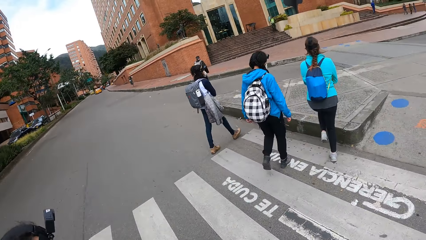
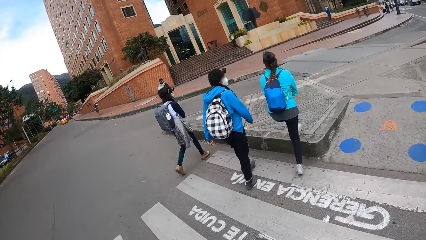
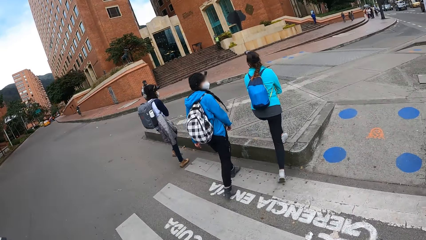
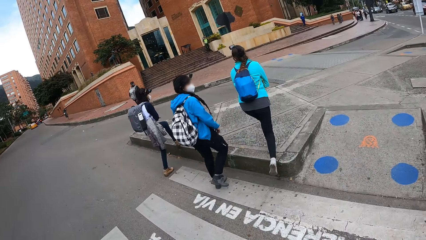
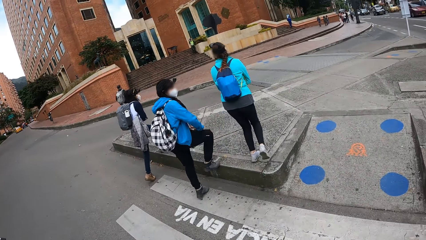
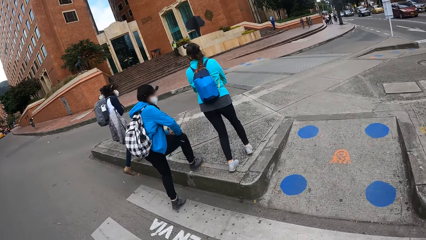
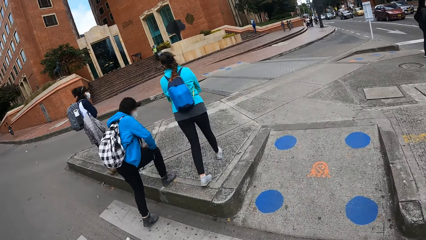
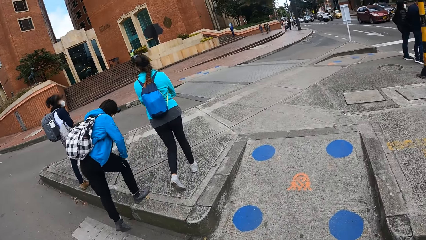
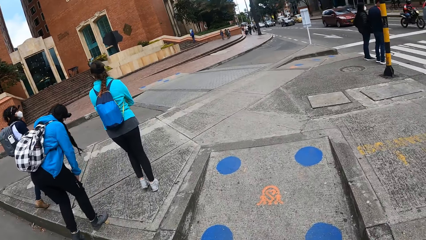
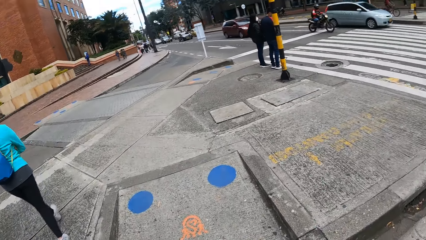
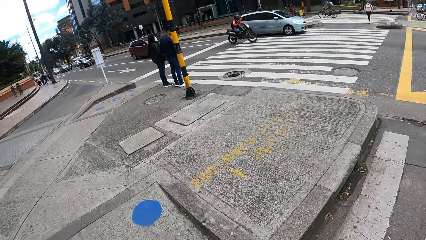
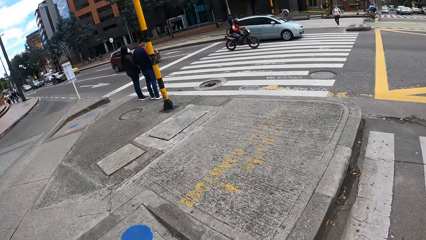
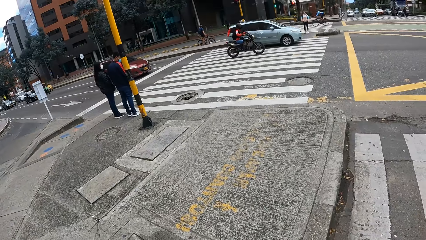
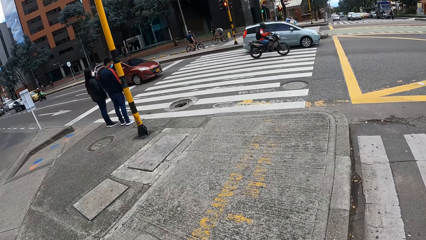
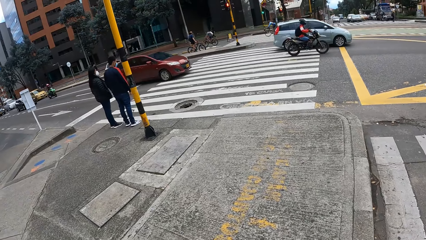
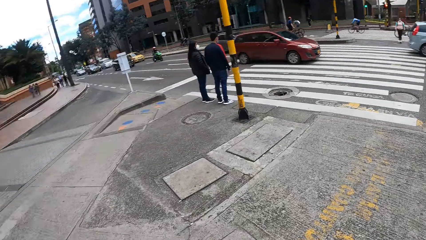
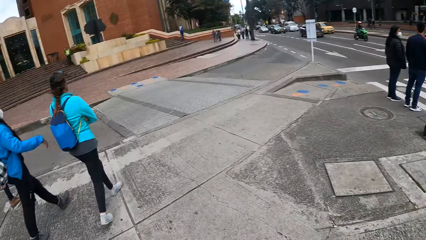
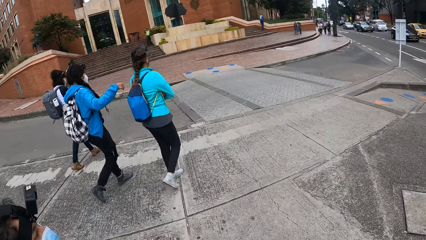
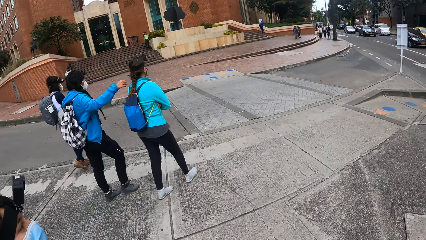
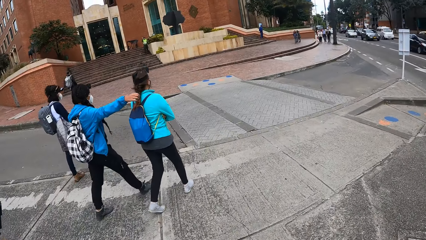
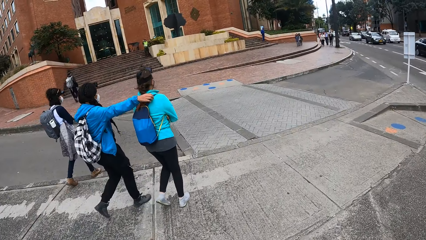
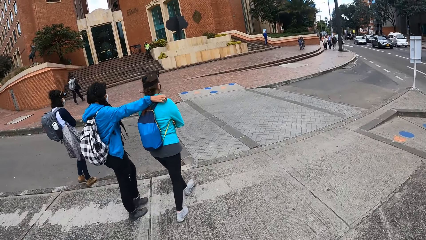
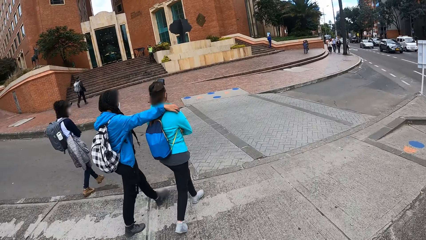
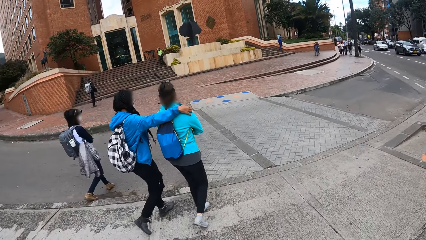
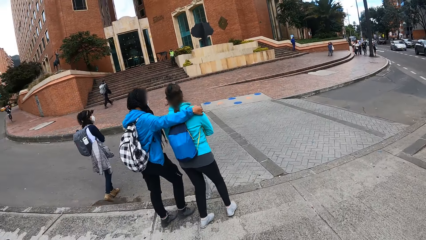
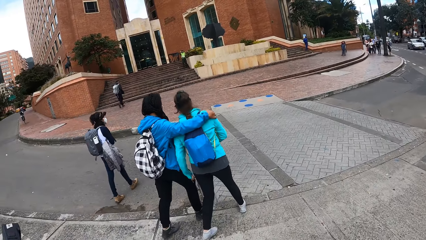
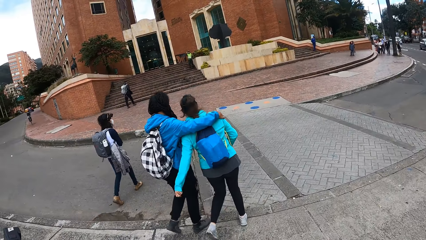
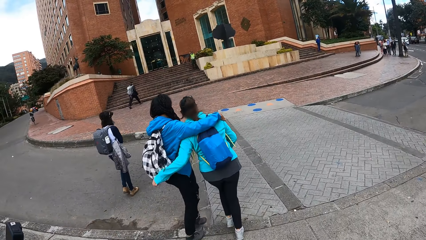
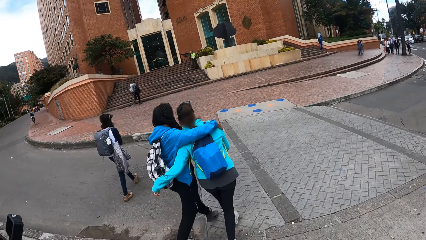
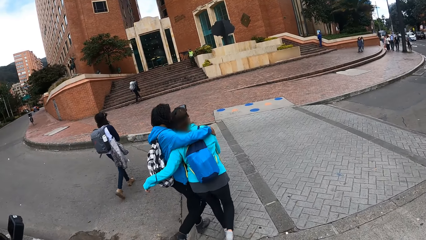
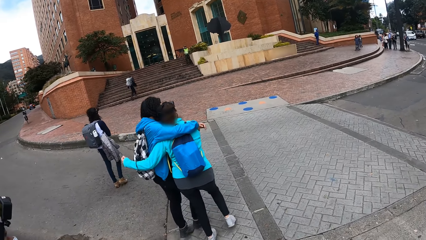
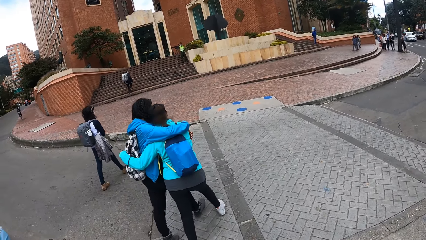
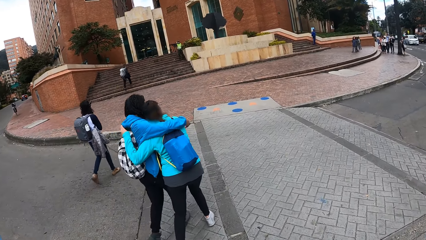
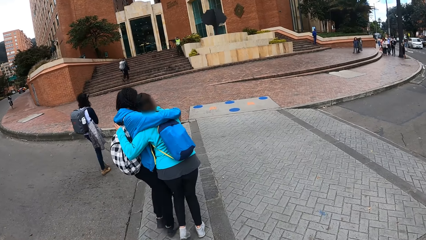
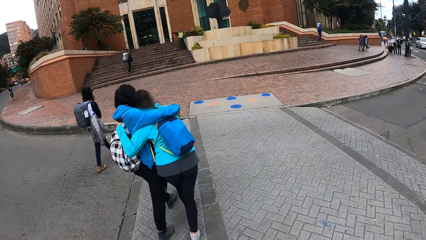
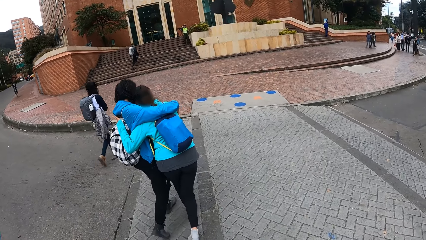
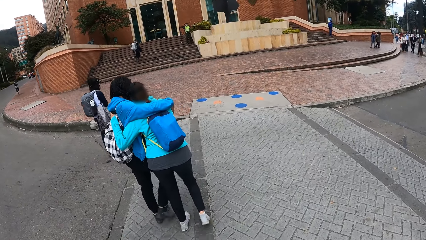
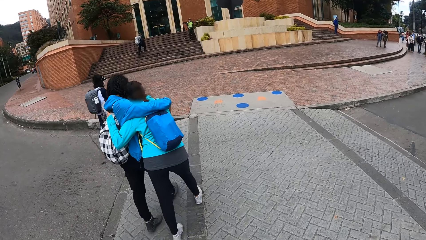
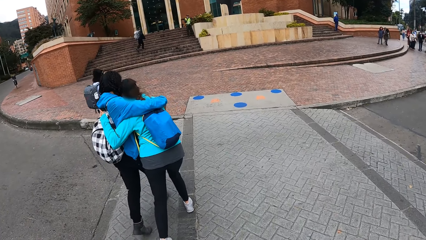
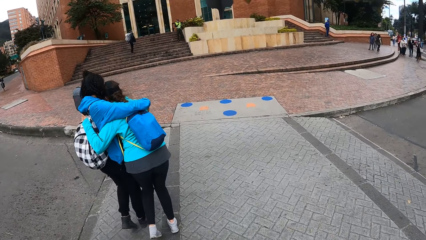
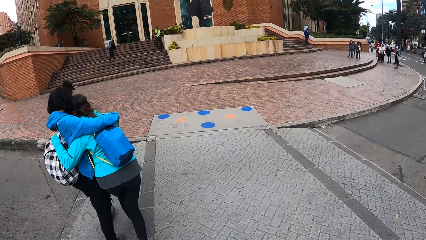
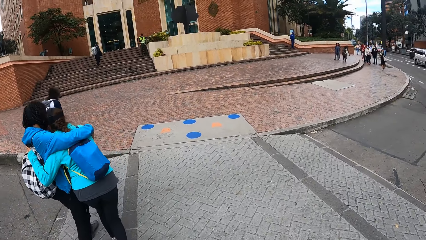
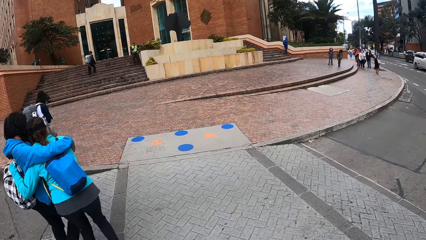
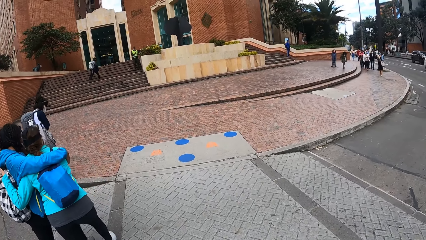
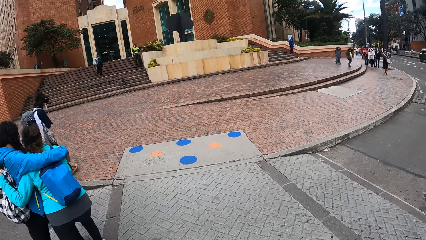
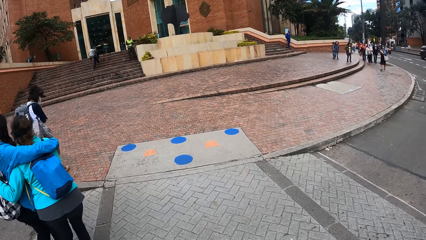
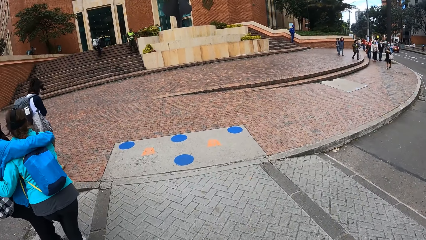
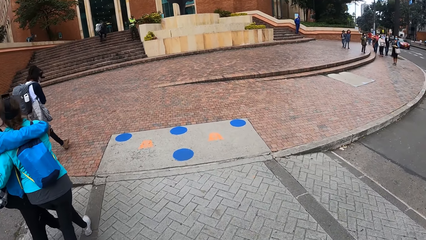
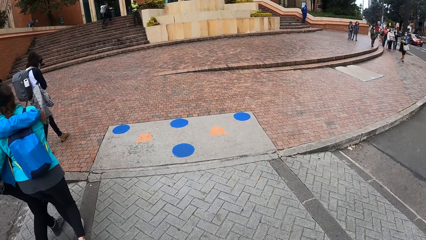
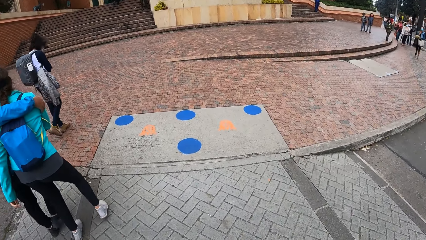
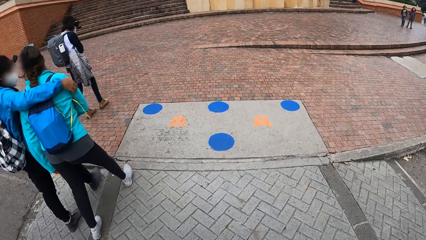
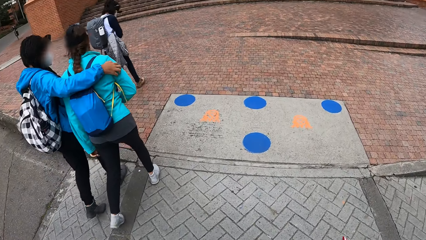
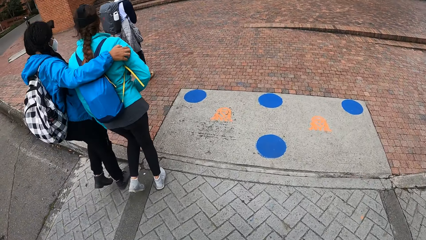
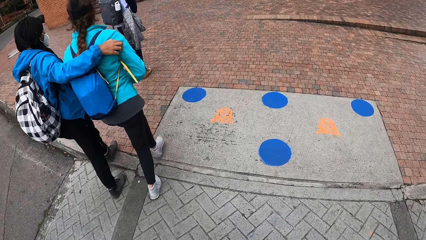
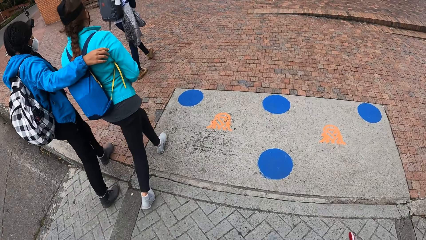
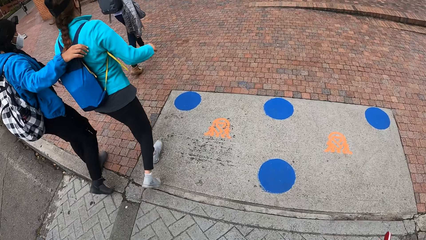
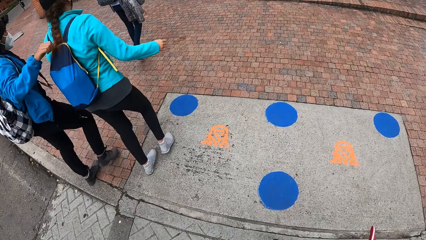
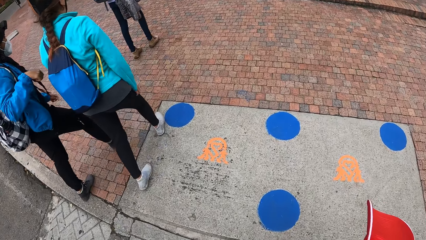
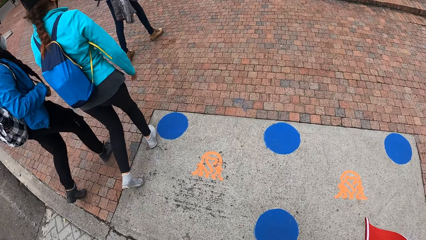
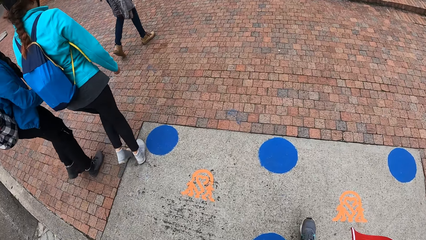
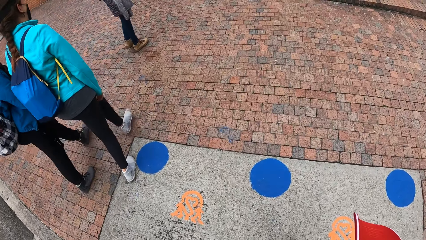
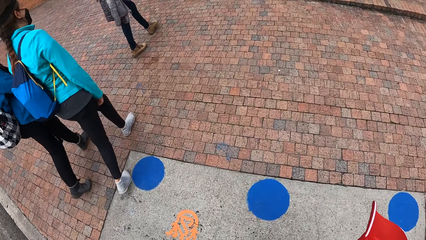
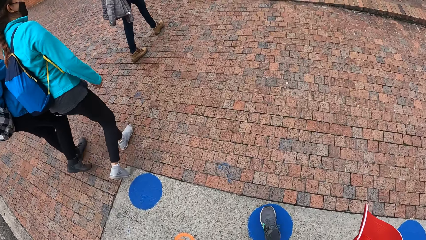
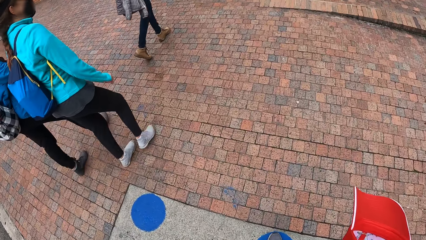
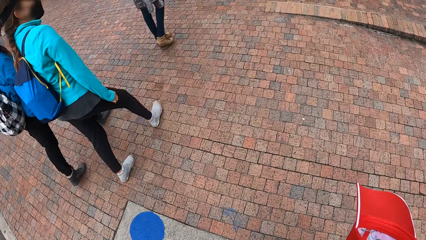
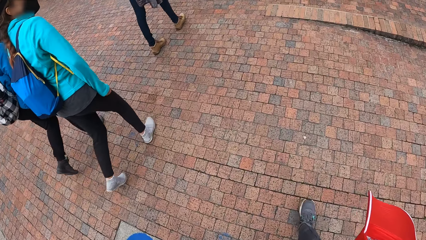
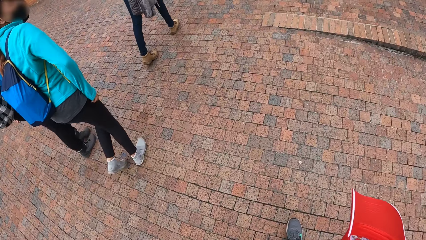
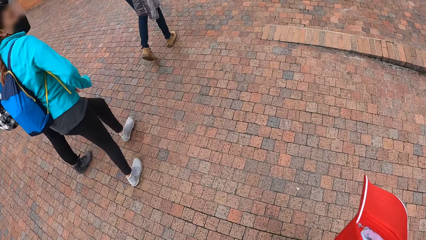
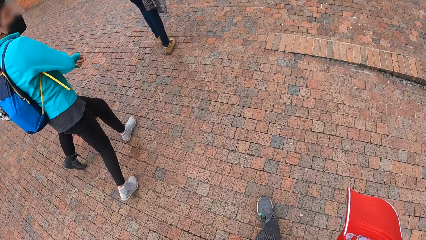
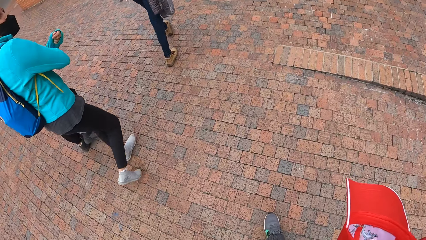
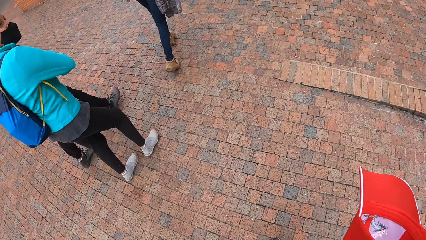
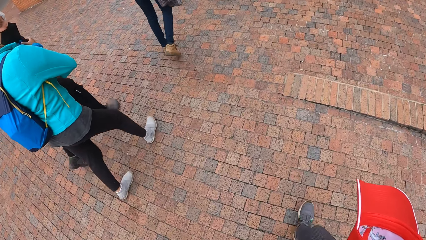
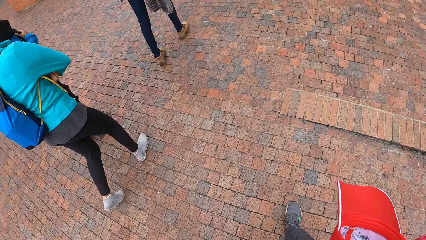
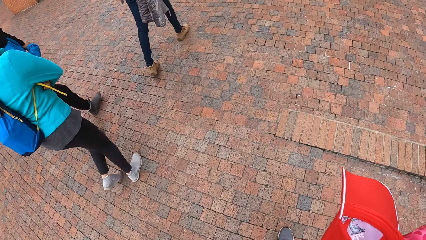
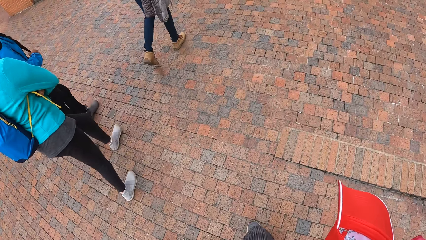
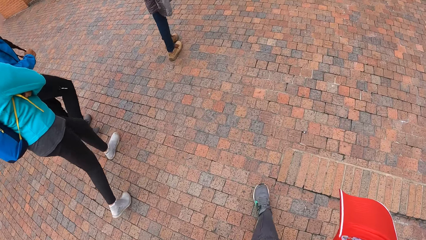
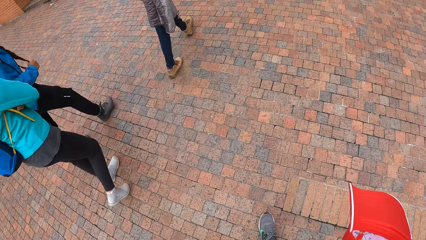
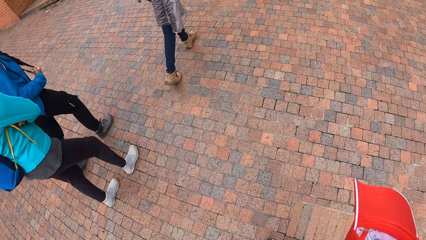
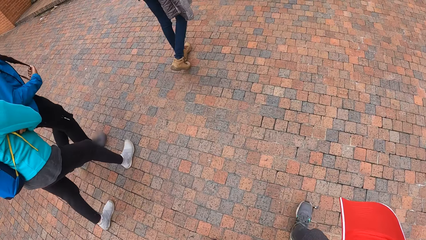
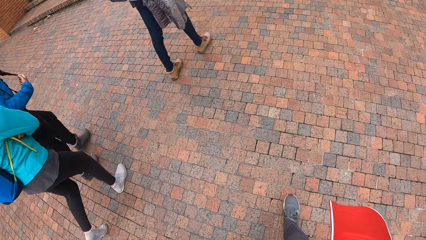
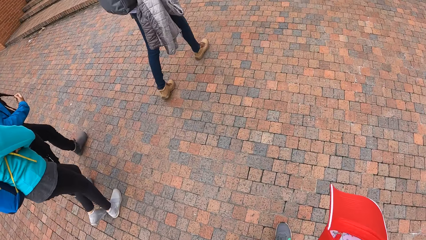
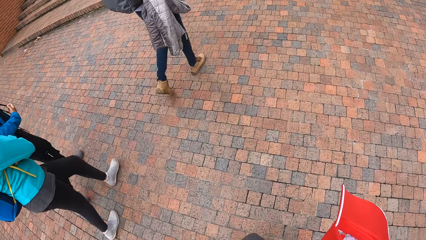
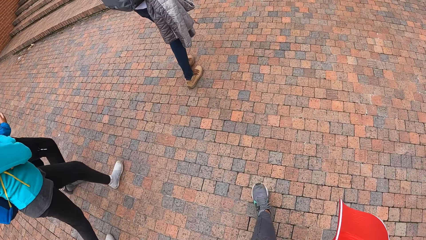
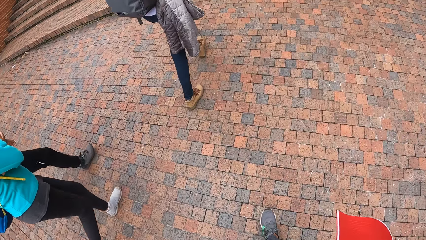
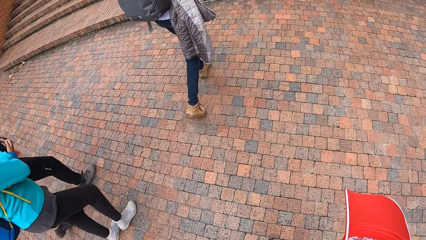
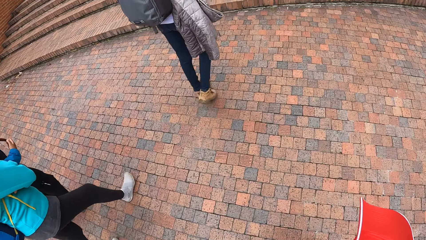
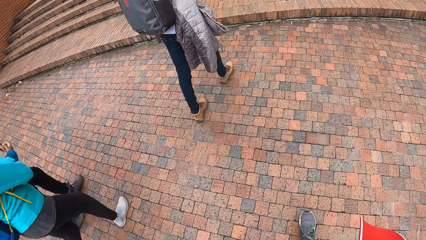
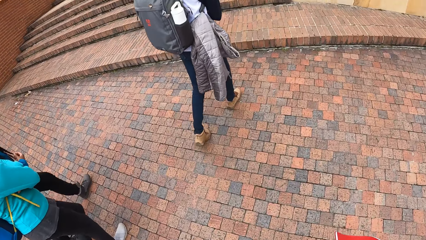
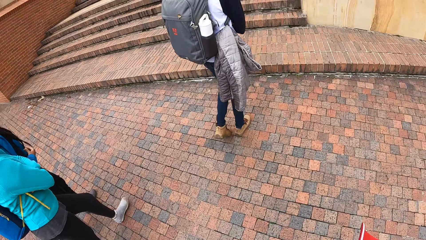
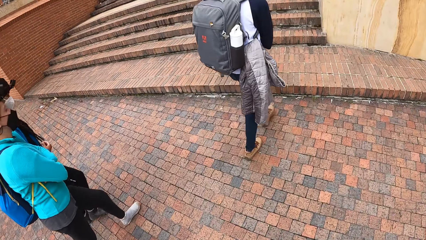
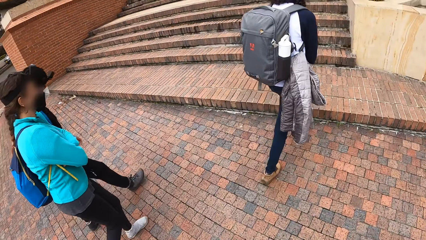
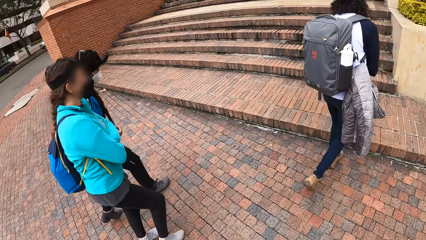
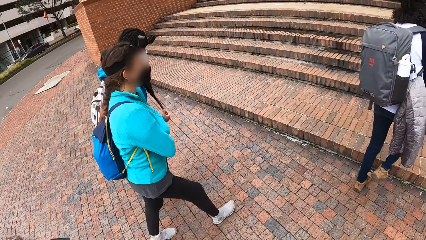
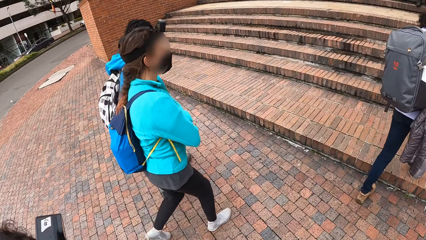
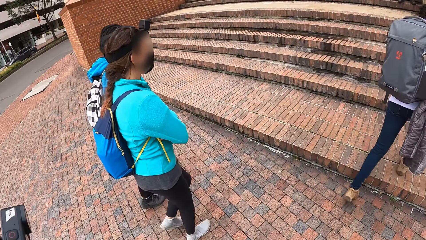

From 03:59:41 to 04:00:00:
A woman puts her right hand on the shoulder of another woman. The other woman hugs the first woman. The first woman removes her hand from the other woman's shoulder. The camera wearer walks down a pathway on the road with the group of people.
